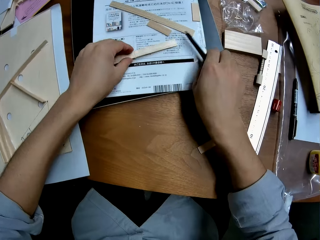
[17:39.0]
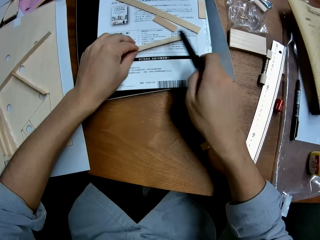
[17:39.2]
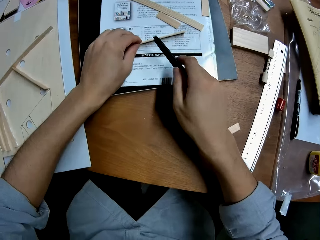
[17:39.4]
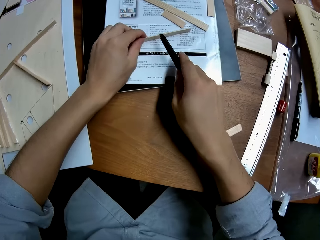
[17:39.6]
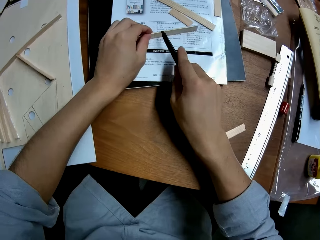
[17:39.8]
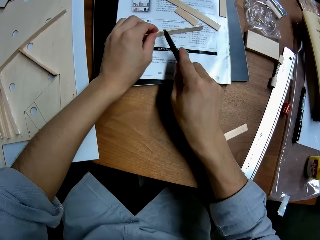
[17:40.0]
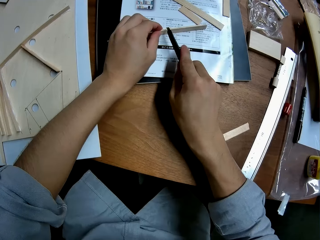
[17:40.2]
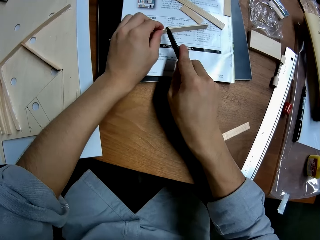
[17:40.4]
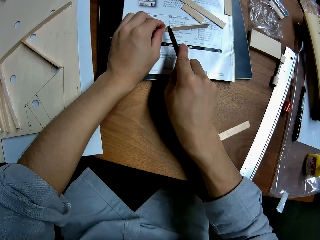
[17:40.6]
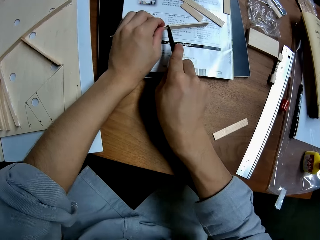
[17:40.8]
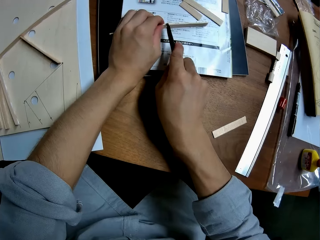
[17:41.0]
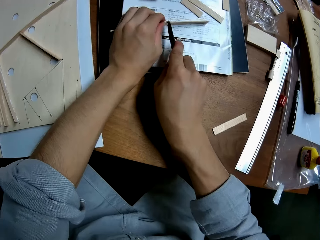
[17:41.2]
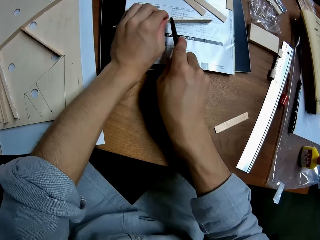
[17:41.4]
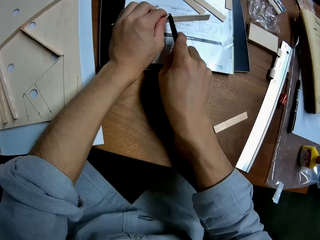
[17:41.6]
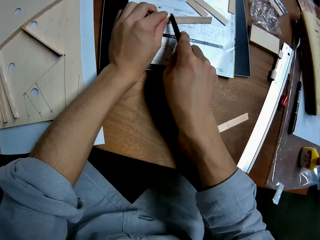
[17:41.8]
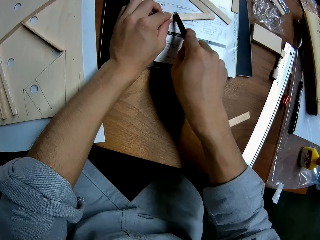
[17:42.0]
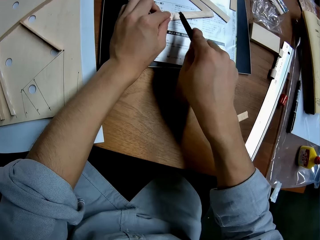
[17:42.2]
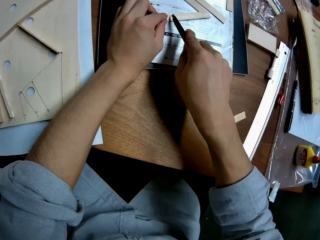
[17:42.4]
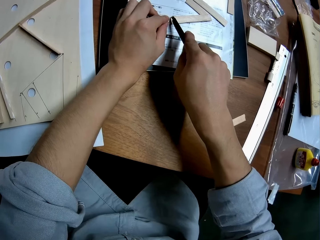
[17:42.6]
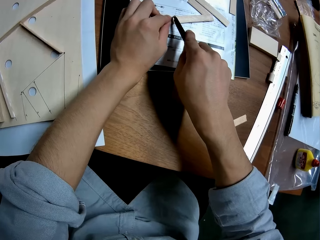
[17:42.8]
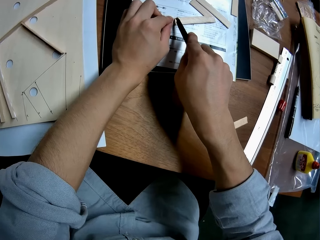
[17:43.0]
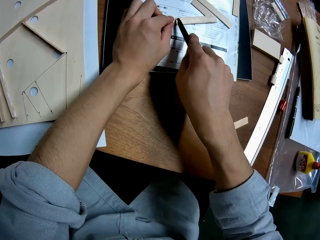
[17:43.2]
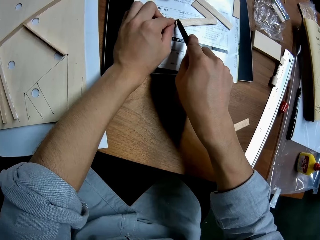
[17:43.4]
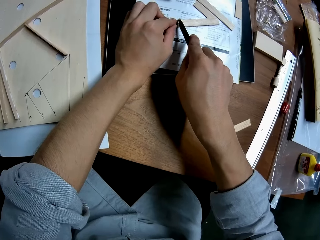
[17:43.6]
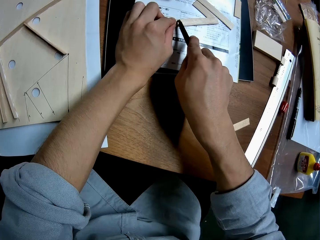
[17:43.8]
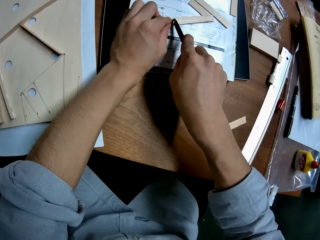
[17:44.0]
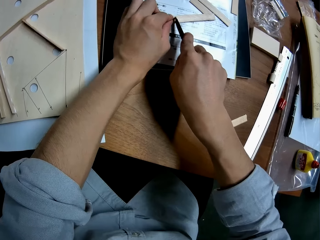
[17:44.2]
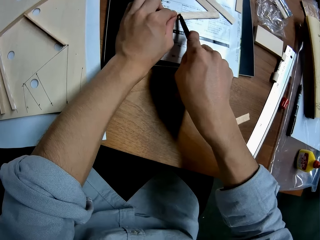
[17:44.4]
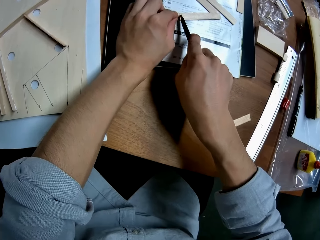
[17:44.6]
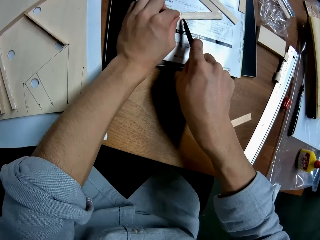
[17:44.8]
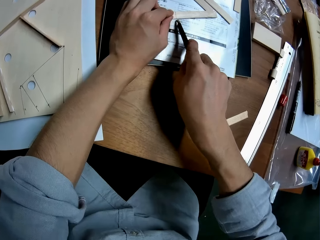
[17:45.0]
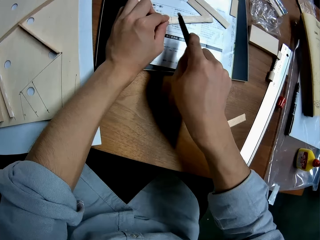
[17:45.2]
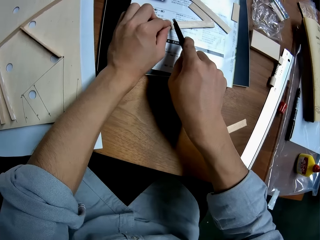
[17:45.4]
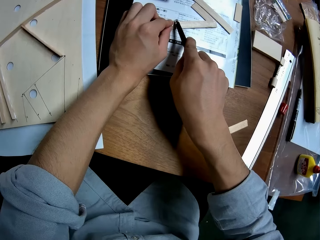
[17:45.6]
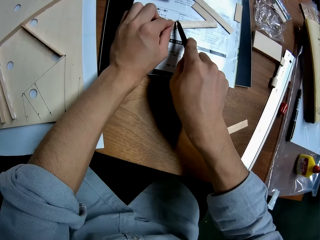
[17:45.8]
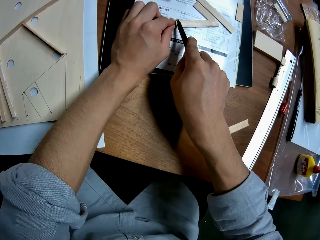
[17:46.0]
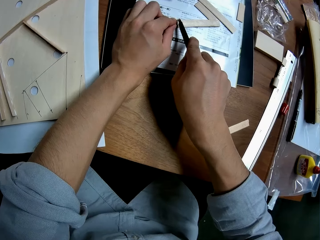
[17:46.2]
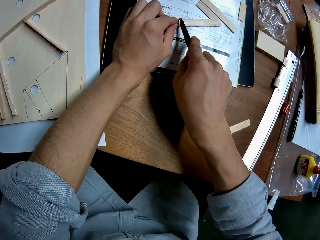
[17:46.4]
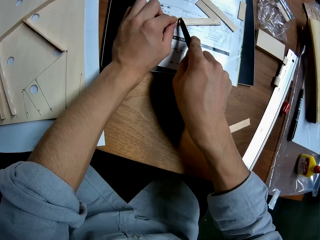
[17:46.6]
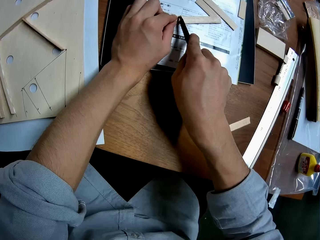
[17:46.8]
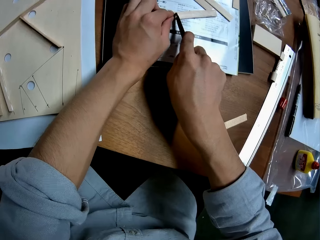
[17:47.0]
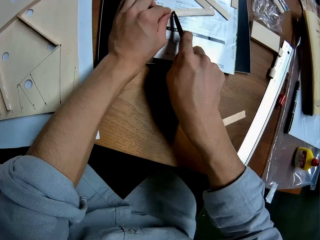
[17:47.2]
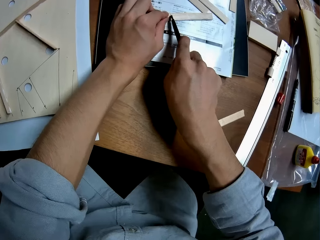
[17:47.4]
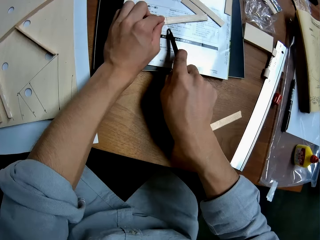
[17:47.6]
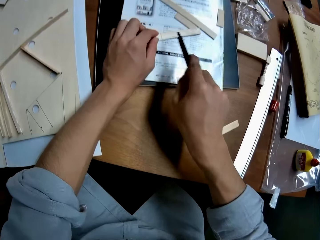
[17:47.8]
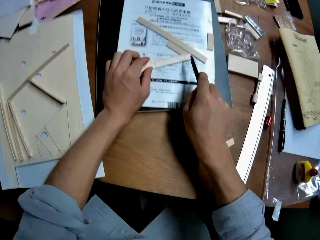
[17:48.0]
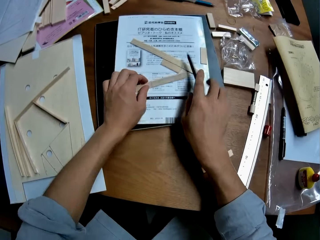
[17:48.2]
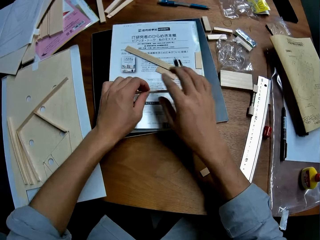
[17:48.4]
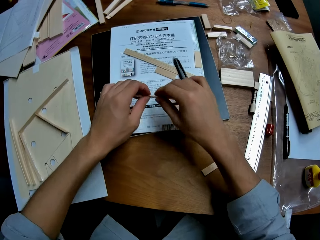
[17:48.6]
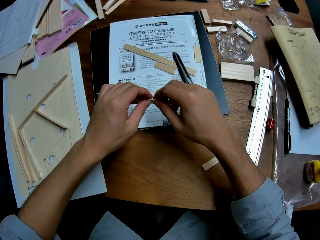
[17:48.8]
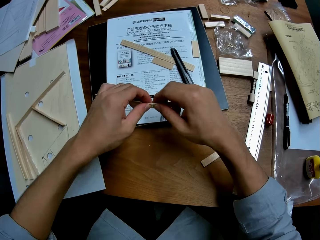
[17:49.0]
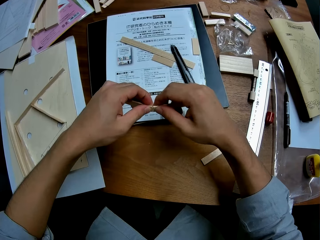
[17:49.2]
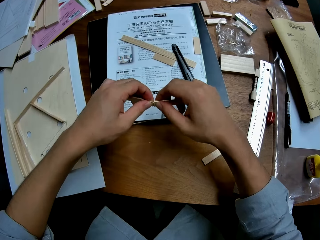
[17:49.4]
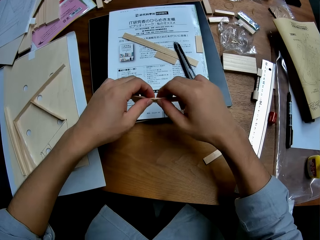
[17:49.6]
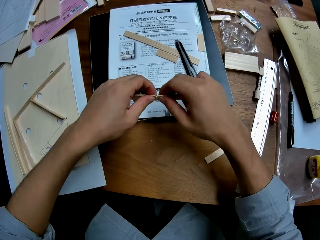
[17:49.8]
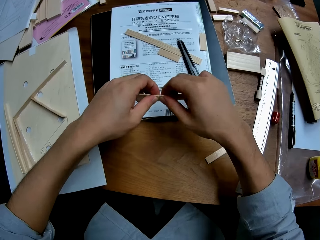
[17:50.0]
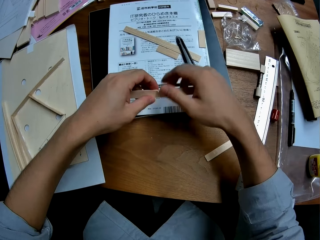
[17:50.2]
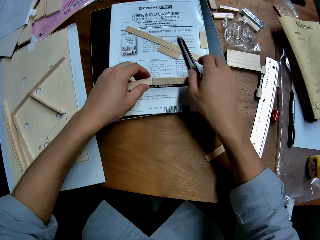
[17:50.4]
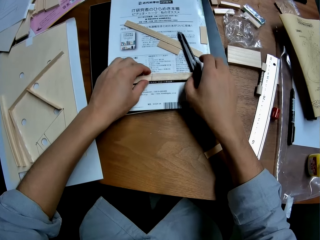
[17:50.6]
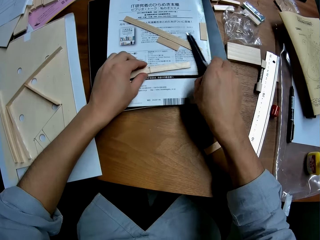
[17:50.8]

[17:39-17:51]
The camera wearer picks up the cutter from the table. They cut the piece of wood with the cutter. They drop the cutter on the table. They separate the piece of wood.

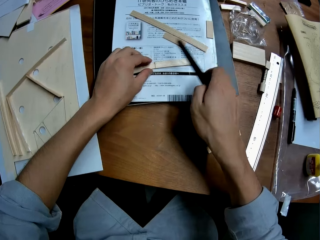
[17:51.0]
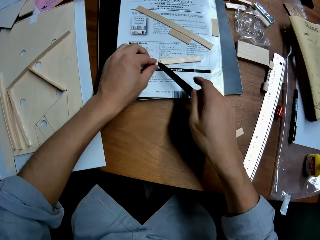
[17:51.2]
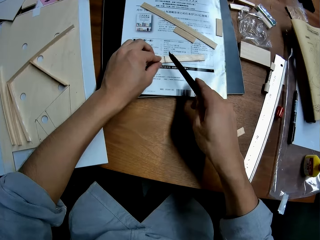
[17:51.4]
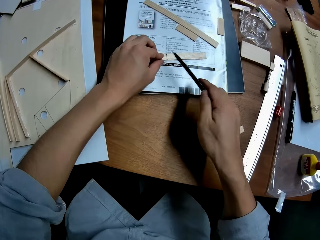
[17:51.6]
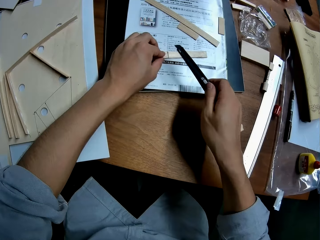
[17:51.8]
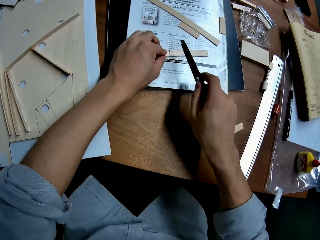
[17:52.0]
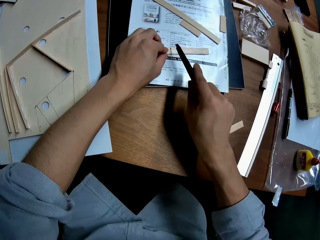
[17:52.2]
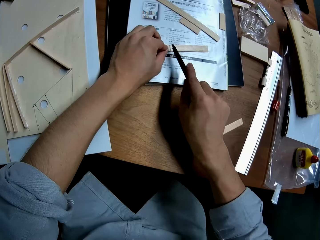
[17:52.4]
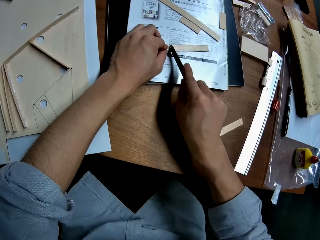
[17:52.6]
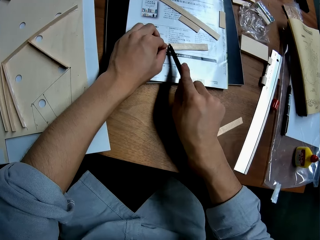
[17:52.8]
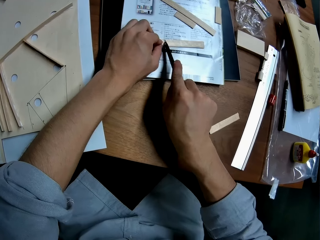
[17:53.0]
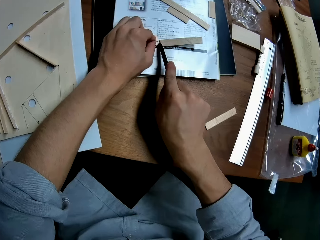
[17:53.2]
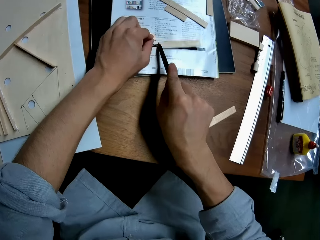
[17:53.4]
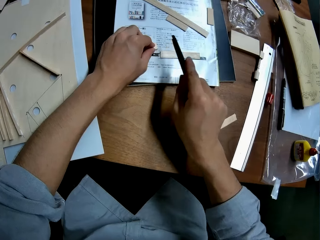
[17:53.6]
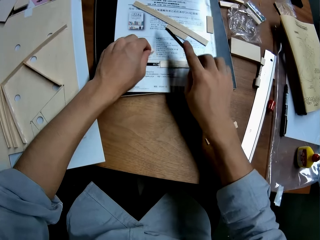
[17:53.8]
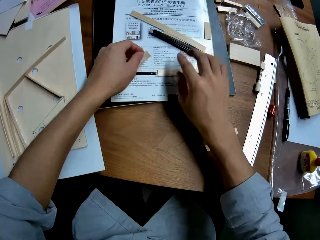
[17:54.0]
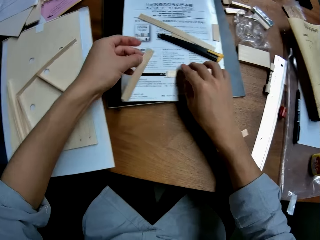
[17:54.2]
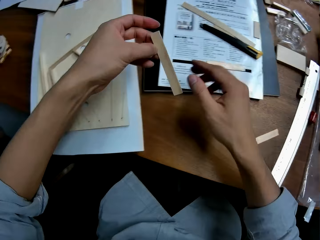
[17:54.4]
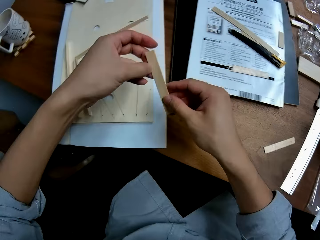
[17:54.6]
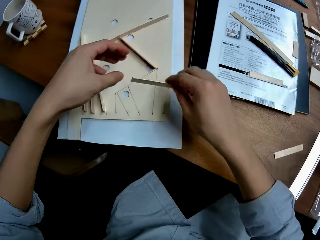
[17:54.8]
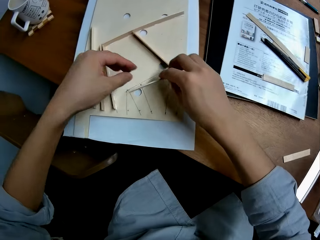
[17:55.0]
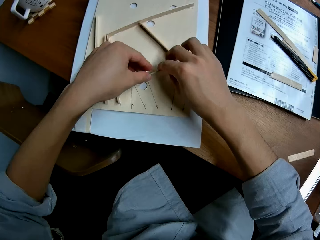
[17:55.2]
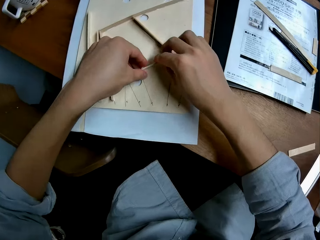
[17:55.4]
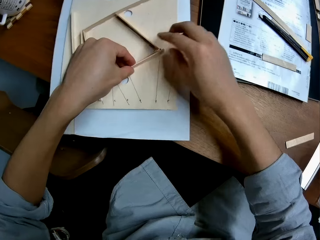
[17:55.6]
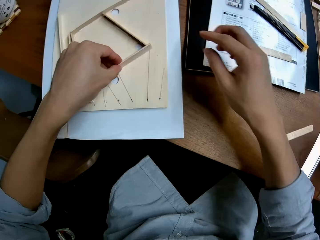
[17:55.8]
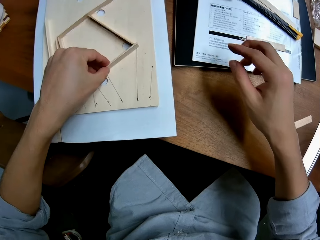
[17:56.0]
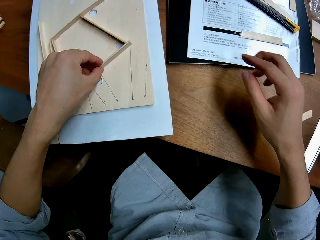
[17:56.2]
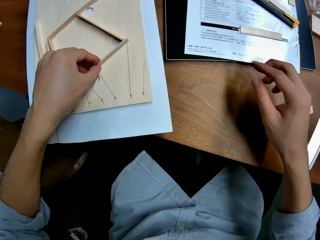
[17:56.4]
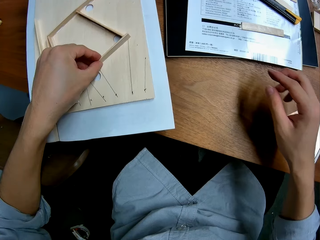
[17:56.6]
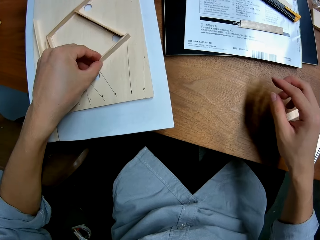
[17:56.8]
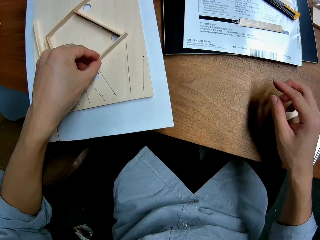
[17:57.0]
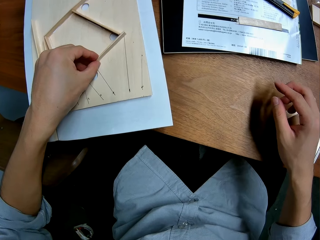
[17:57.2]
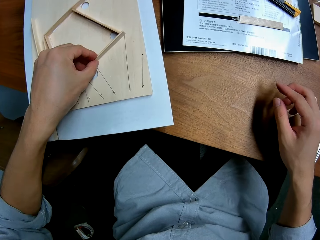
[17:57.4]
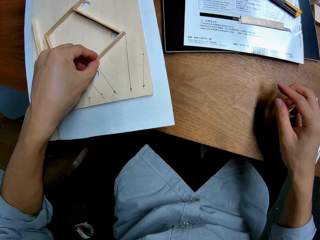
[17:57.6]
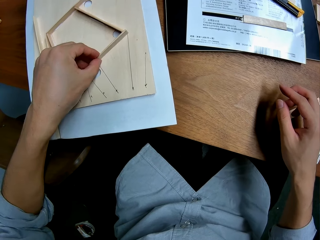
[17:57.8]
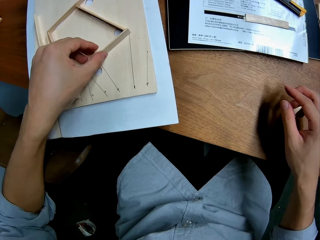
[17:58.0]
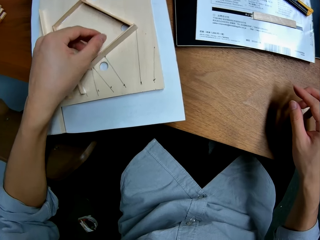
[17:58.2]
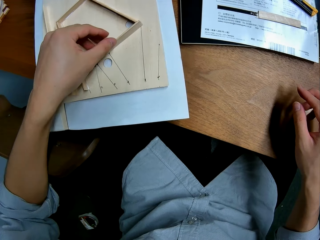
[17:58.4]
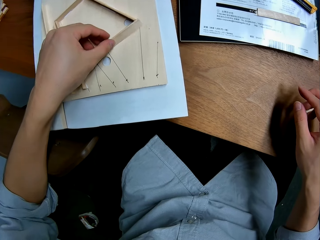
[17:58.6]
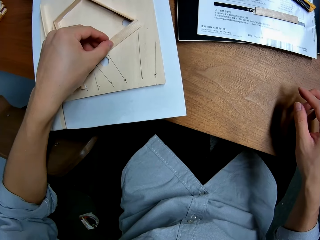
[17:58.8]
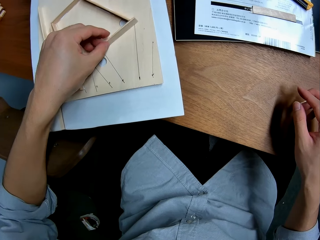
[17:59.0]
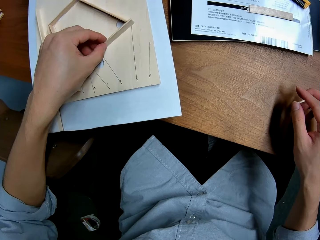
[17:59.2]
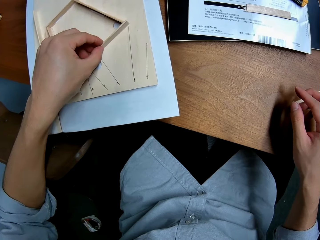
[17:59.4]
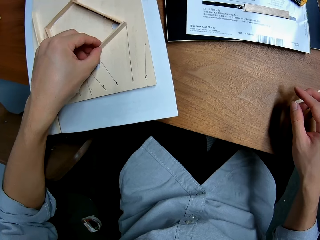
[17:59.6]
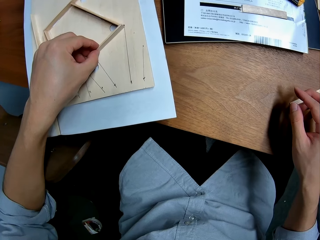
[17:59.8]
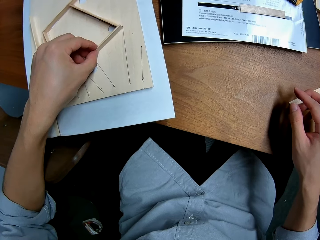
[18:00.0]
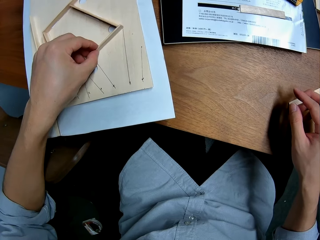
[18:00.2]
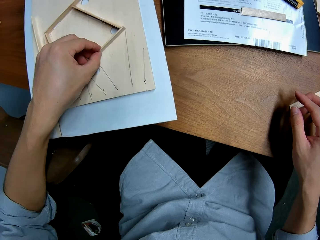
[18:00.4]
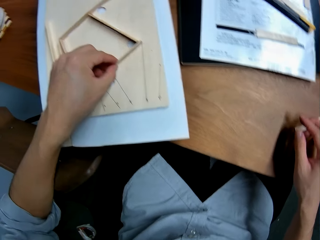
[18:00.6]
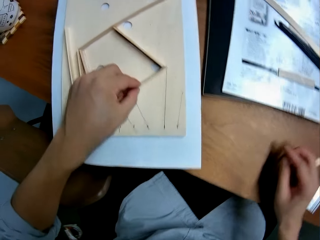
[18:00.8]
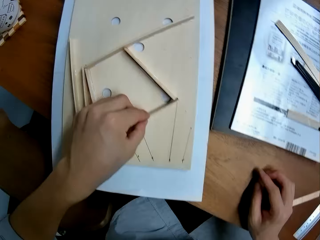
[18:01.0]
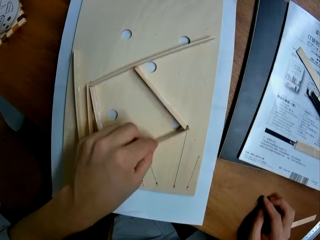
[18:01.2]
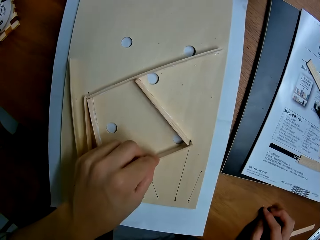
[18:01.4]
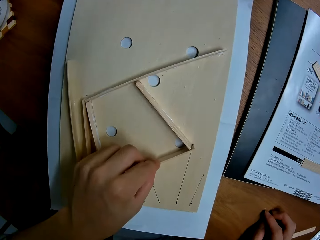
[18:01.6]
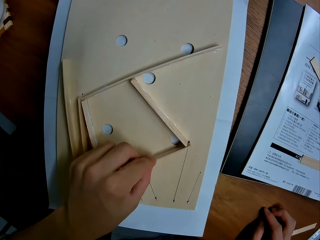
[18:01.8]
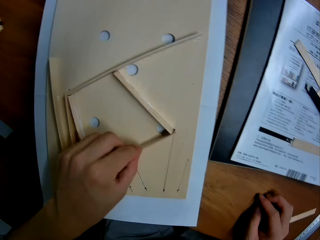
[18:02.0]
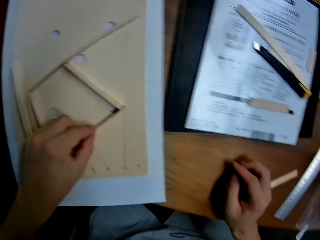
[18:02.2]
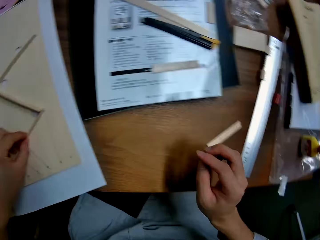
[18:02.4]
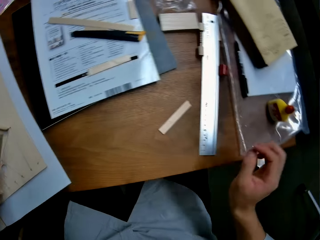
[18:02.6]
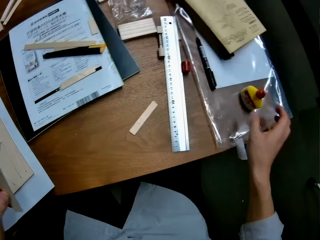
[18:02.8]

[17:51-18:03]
The camera wearer picks up the cutter from the table. They cut the wood with the cutter. They drop the cutter on the table. They measure something. They put the piece of wood on the wood structure.
